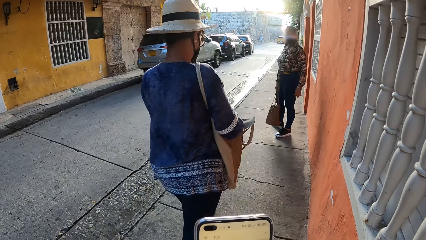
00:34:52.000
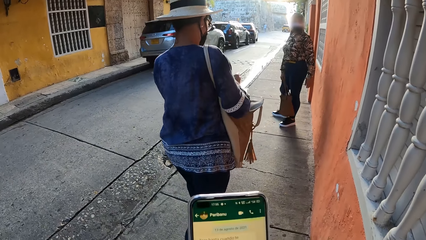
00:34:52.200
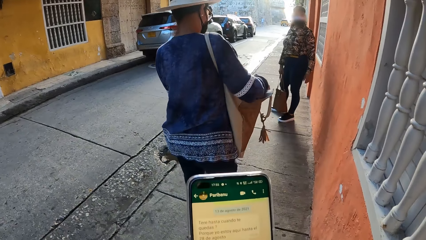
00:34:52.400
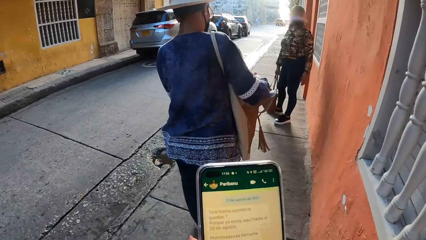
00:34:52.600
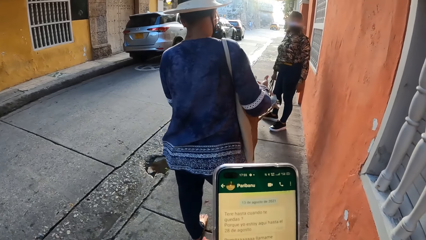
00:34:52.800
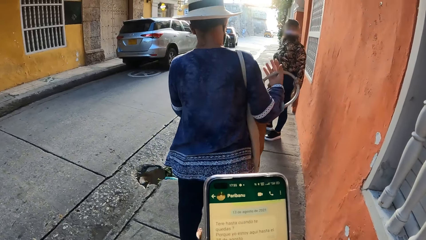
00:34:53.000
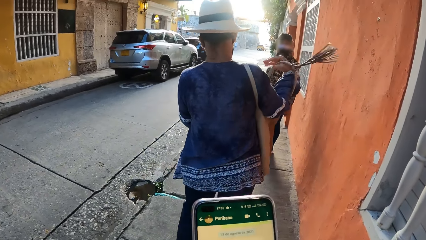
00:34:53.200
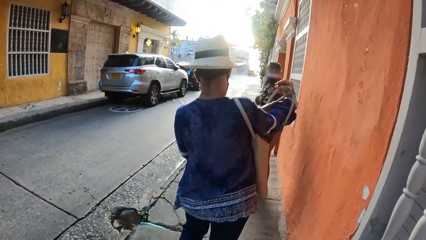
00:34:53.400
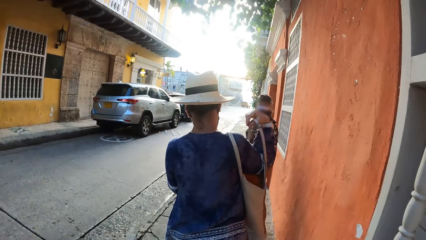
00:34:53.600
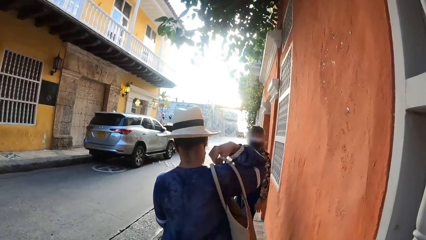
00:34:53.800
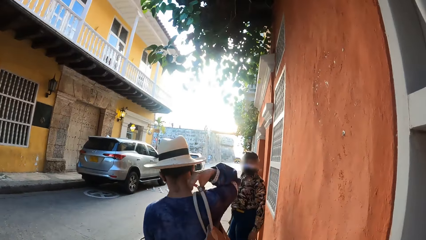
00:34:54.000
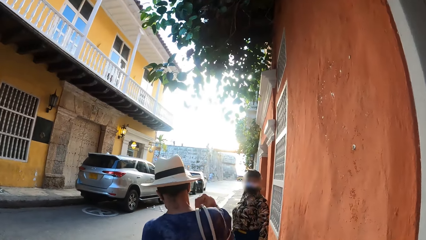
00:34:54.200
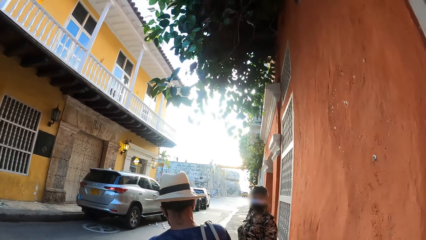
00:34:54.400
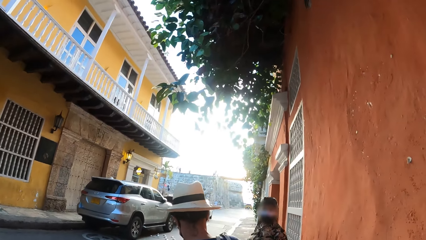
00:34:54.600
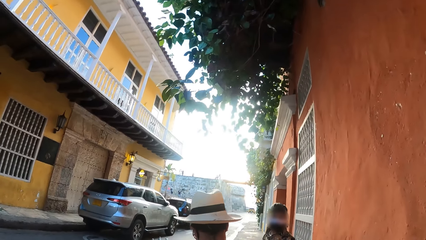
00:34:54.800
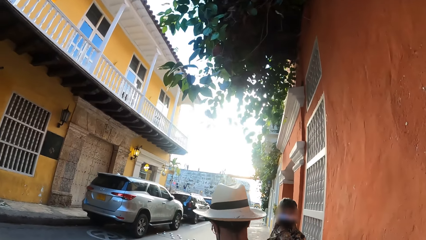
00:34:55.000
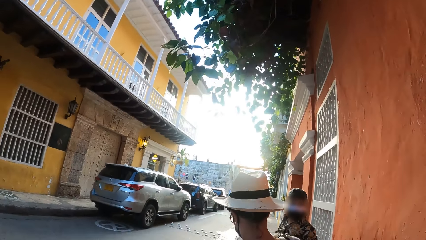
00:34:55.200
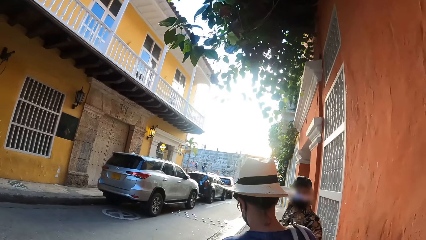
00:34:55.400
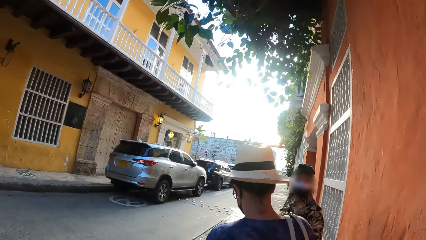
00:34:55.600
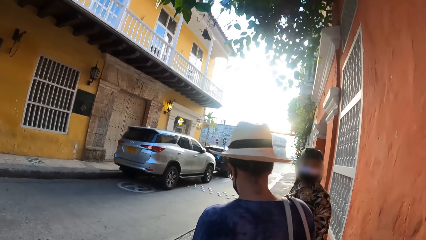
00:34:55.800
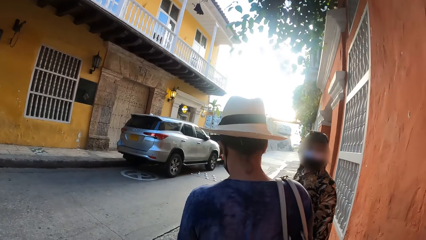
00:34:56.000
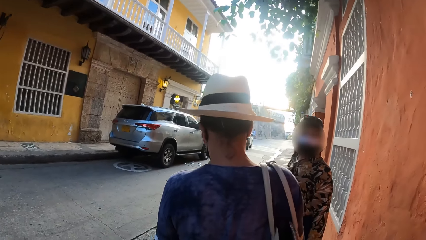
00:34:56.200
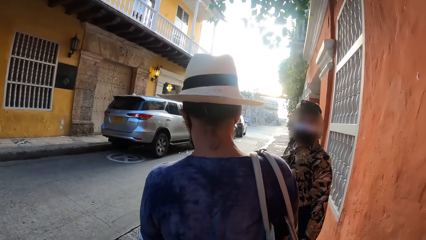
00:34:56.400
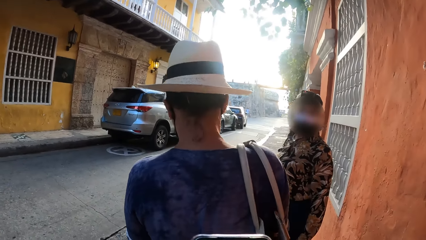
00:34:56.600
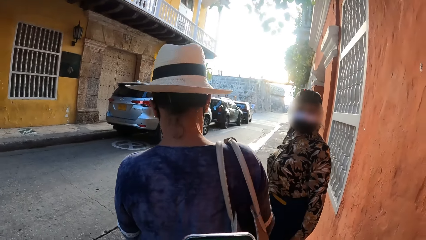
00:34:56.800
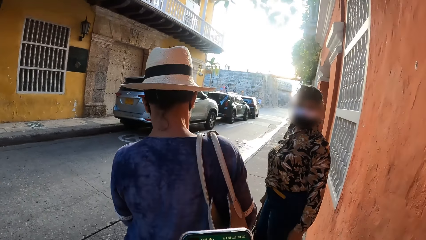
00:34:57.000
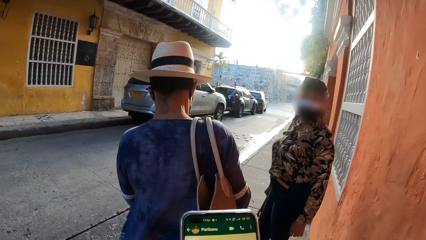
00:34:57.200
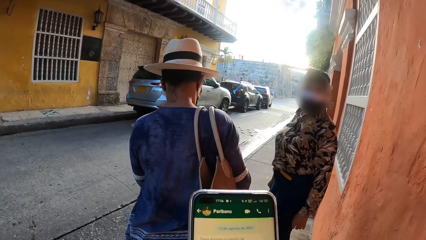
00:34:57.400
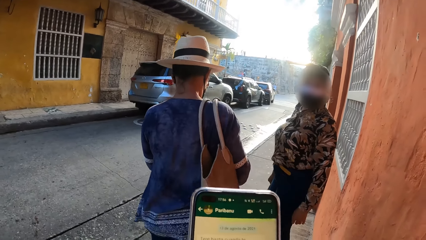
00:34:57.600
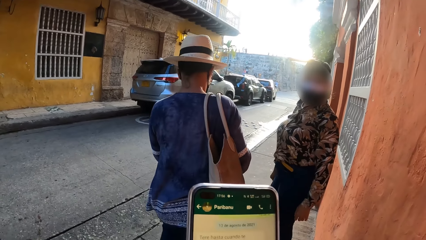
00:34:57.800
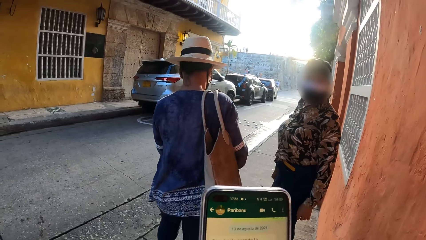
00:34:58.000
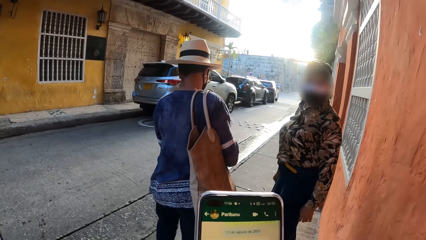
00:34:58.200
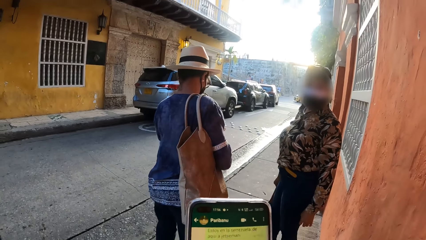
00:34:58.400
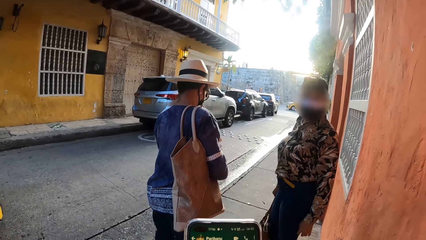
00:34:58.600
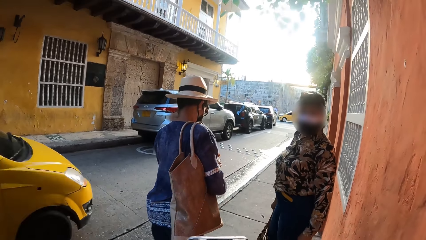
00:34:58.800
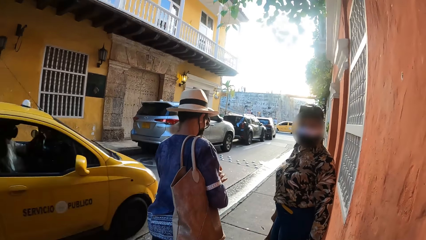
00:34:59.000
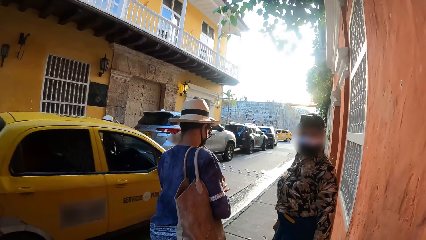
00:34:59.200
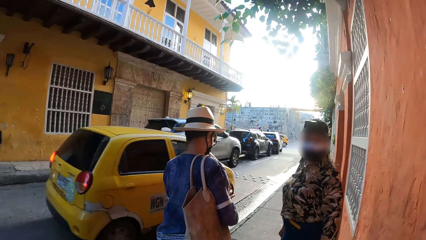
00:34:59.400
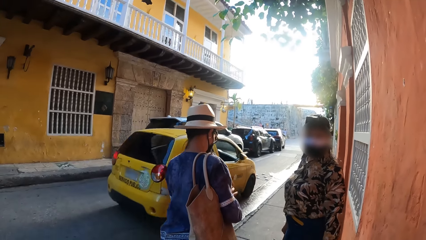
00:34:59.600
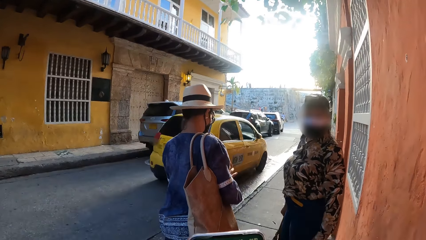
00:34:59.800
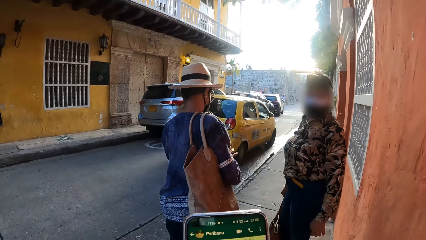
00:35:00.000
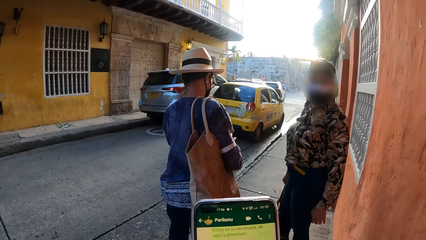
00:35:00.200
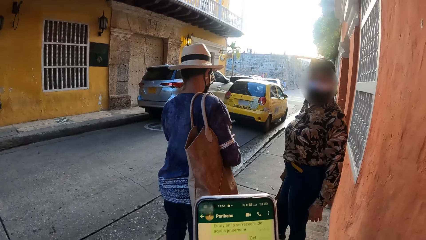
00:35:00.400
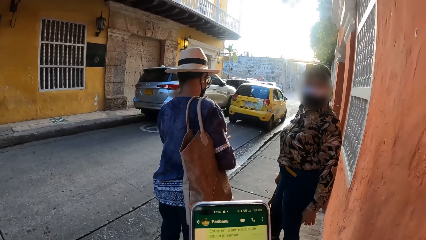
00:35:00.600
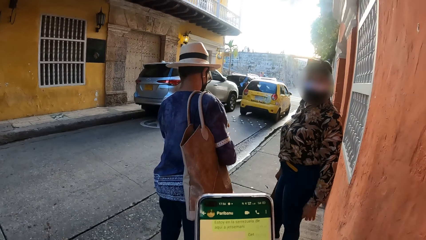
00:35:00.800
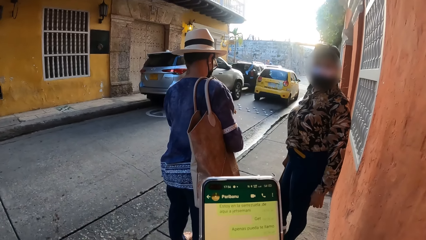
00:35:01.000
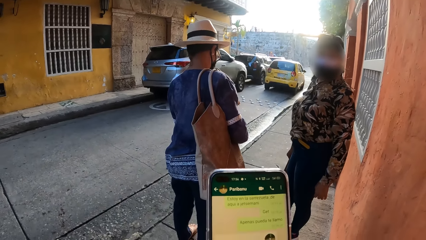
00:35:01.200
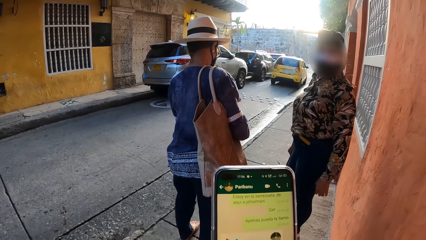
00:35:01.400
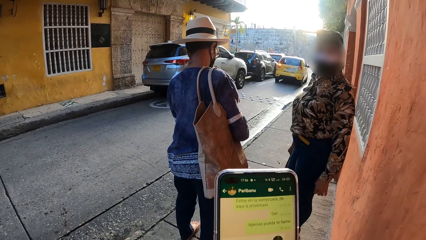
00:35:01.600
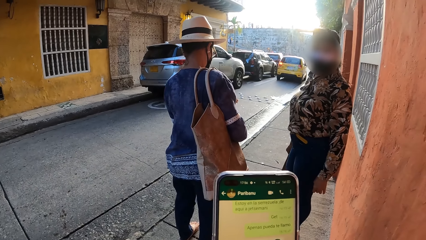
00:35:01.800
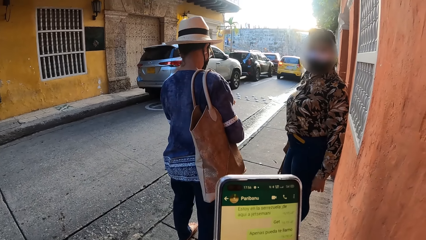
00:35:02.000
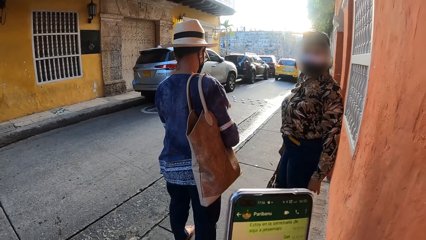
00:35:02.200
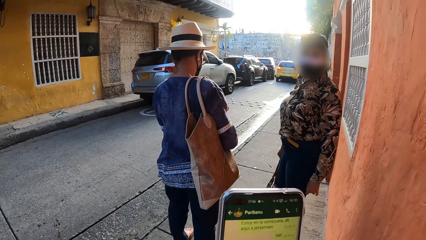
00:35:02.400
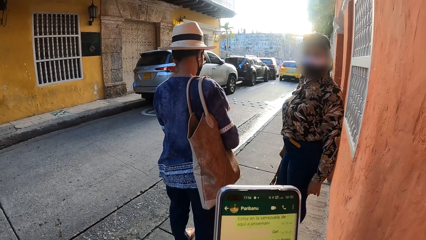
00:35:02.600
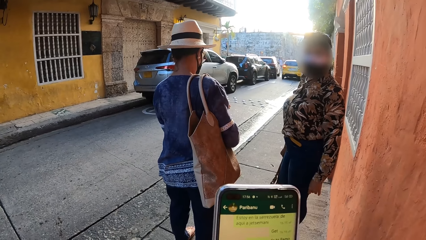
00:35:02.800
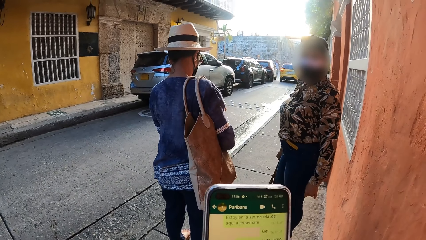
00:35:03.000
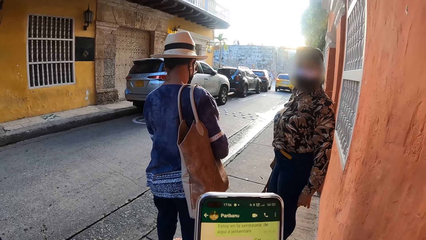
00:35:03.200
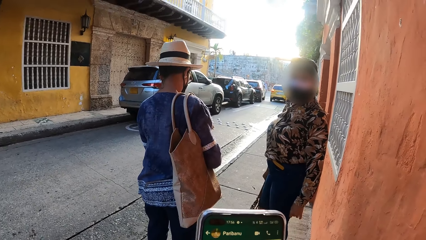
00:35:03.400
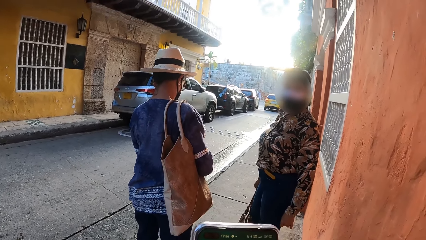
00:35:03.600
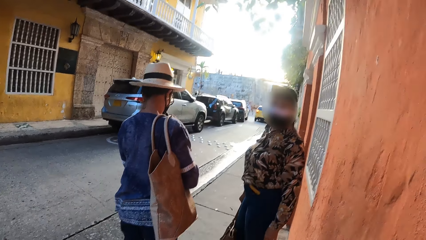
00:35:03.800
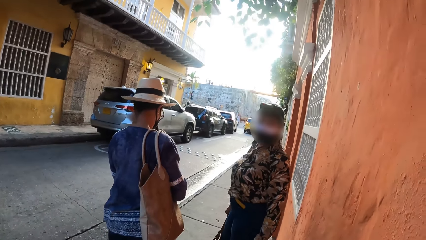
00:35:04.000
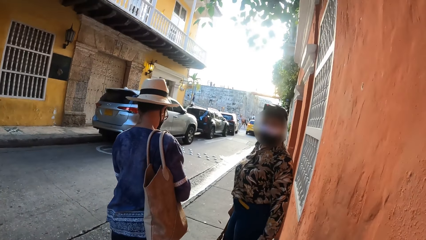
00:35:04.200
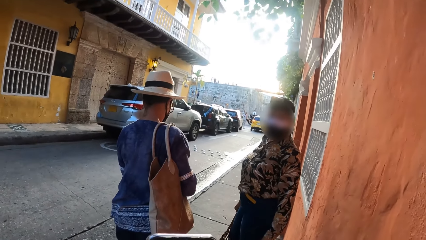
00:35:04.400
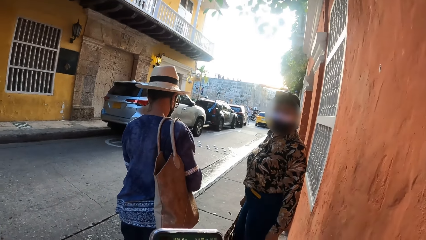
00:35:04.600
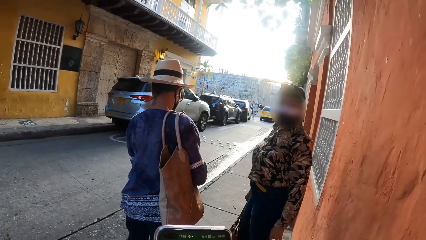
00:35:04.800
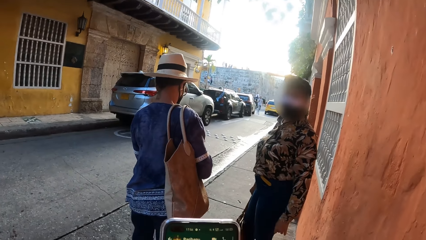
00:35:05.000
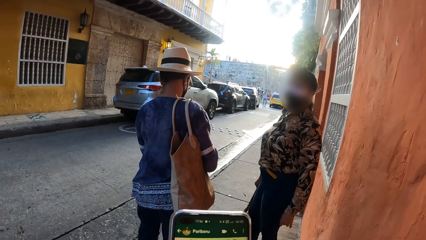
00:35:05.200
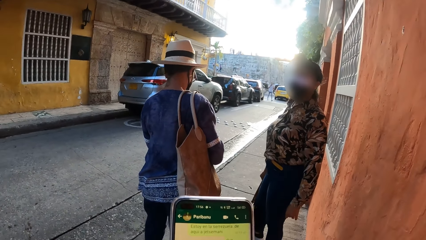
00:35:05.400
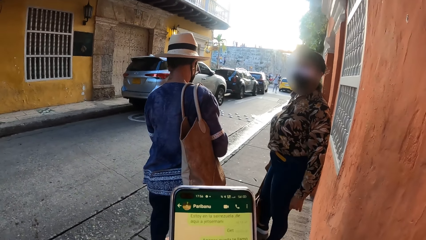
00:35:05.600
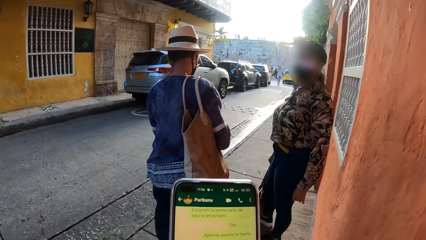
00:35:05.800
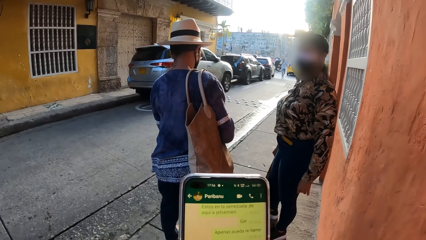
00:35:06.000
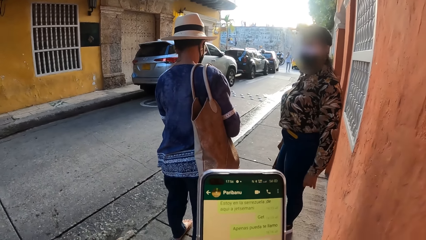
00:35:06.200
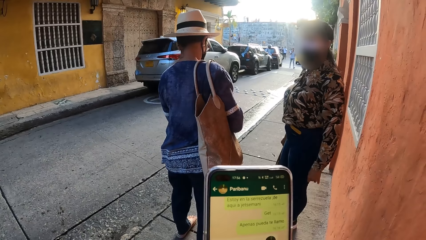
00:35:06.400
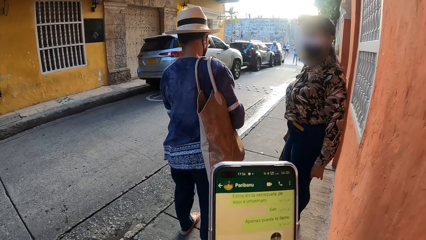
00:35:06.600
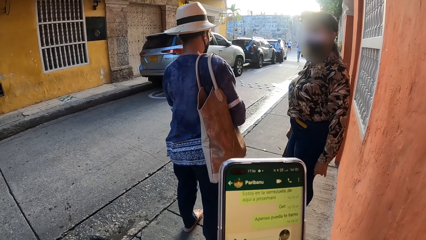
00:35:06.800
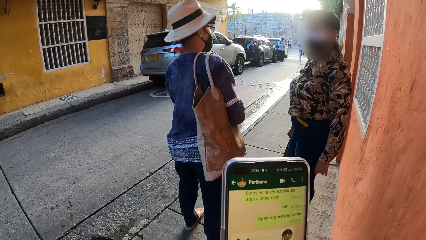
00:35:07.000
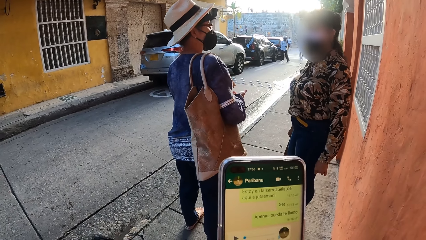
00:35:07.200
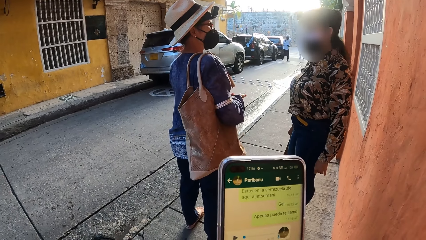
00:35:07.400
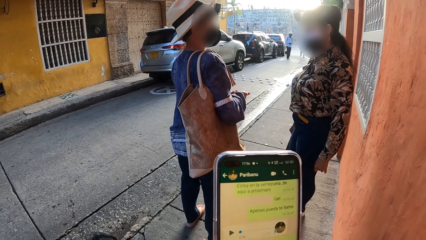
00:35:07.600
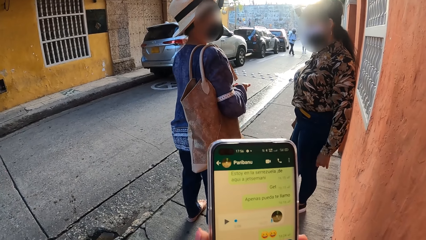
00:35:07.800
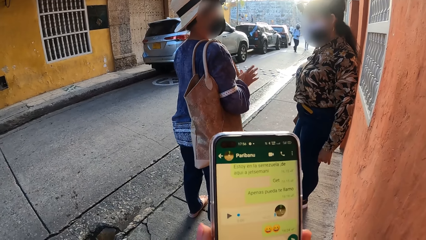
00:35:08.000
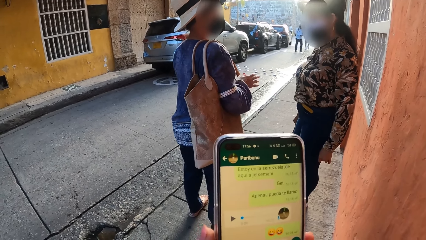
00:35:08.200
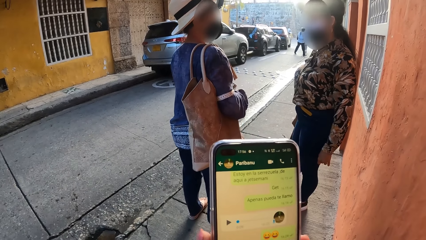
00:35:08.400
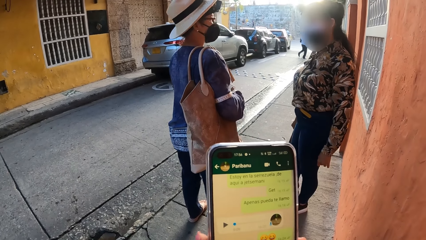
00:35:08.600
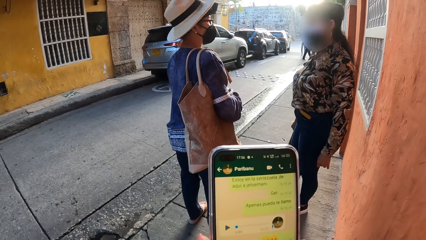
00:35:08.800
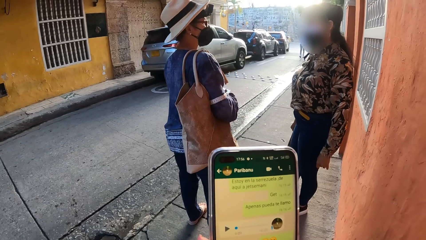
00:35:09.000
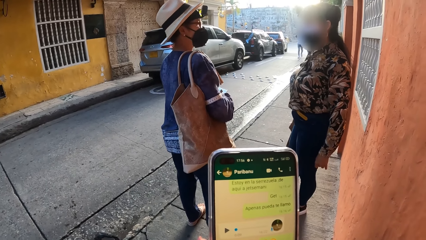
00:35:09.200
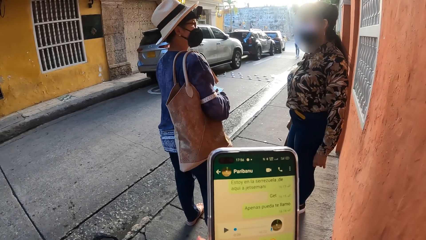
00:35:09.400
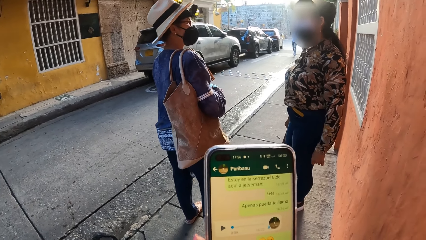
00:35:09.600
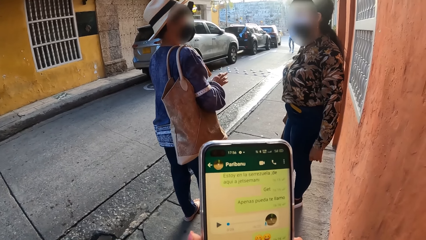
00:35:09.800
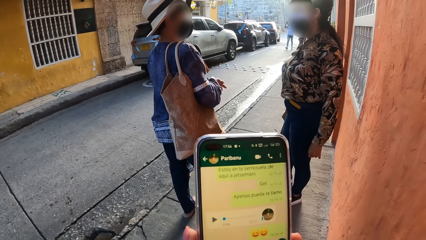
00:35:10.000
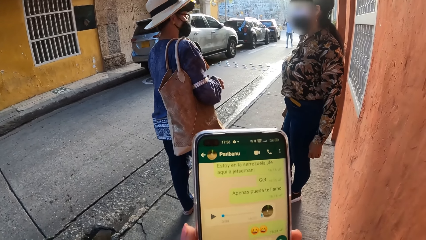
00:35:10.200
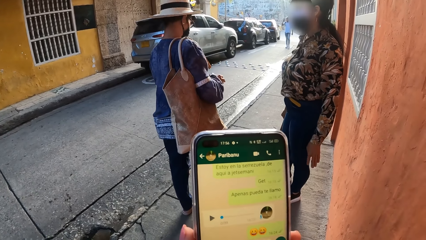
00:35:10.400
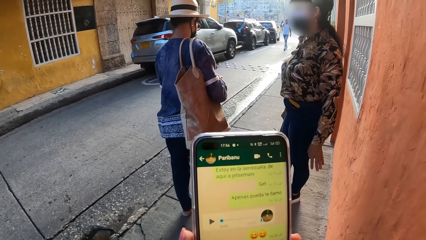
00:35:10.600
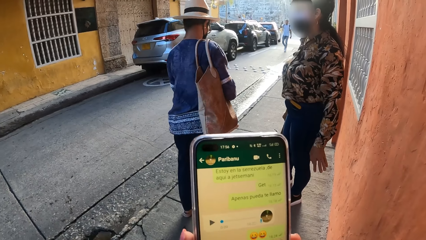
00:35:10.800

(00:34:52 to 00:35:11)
A woman converses with another woman. The other woman uses a phone. The camera wearer types on the phone. They use the phone.
